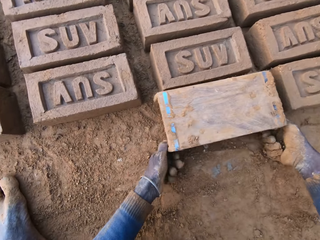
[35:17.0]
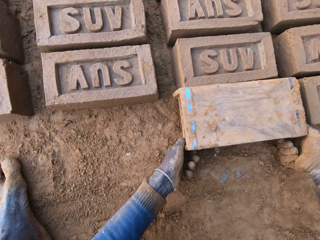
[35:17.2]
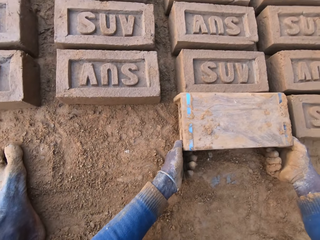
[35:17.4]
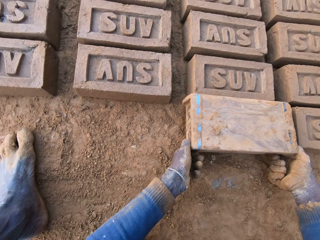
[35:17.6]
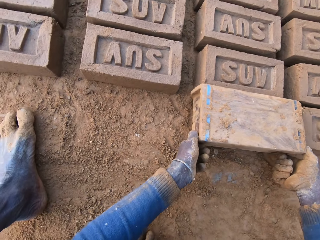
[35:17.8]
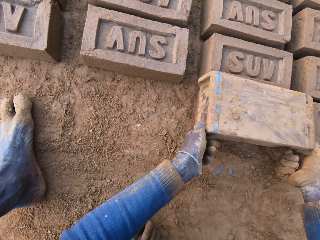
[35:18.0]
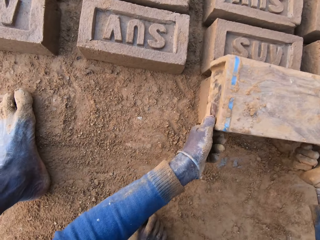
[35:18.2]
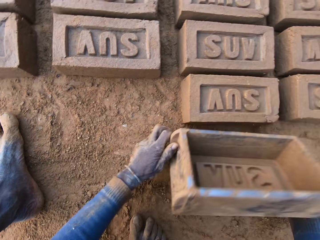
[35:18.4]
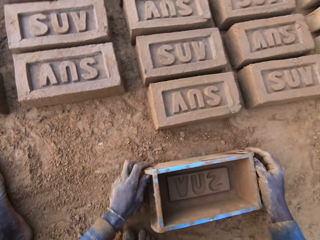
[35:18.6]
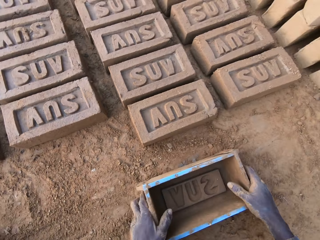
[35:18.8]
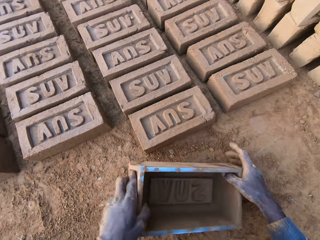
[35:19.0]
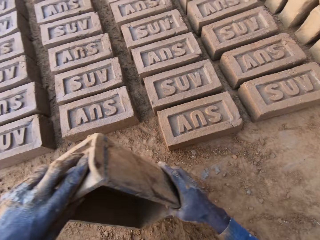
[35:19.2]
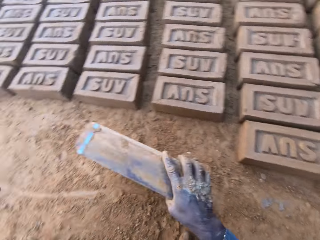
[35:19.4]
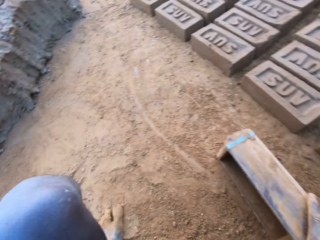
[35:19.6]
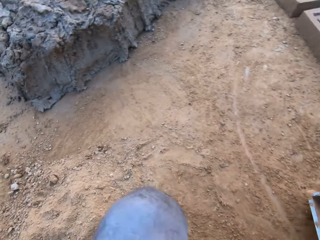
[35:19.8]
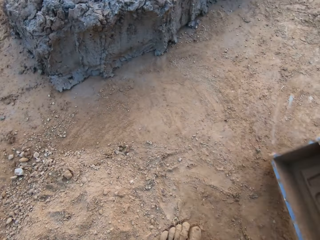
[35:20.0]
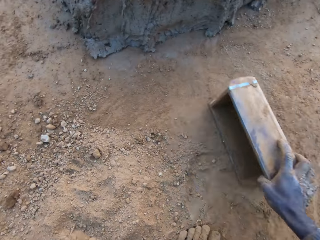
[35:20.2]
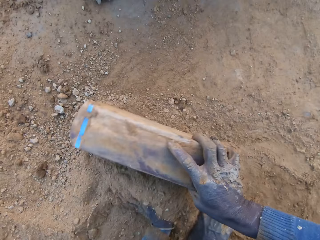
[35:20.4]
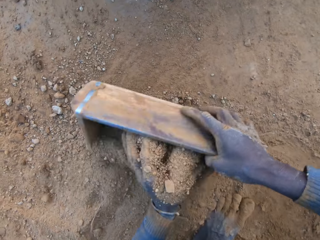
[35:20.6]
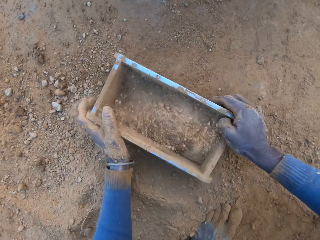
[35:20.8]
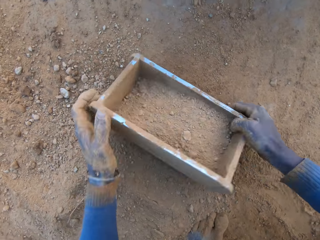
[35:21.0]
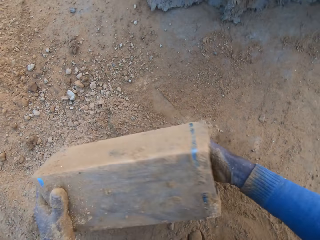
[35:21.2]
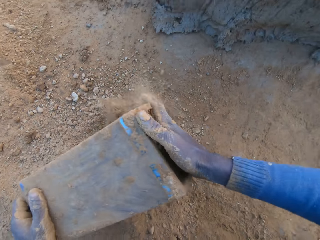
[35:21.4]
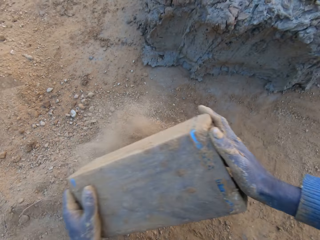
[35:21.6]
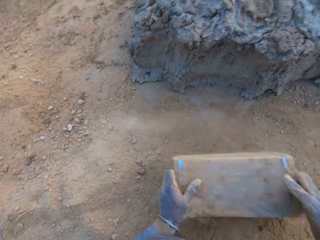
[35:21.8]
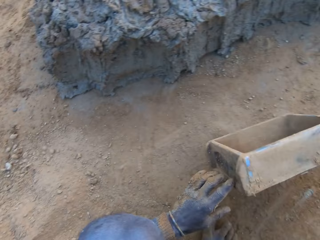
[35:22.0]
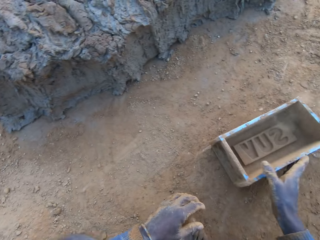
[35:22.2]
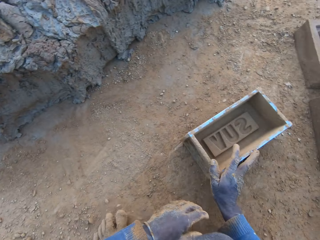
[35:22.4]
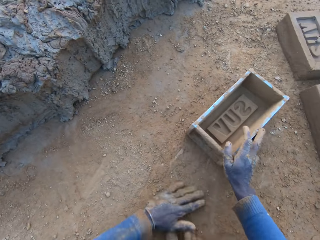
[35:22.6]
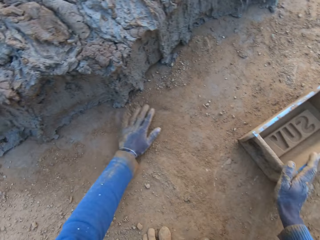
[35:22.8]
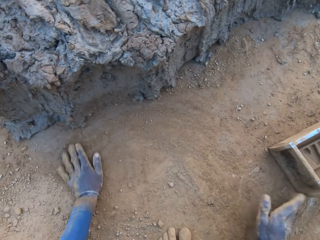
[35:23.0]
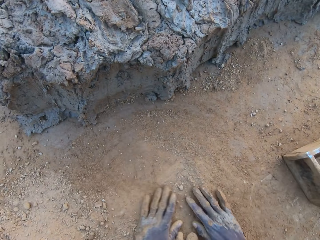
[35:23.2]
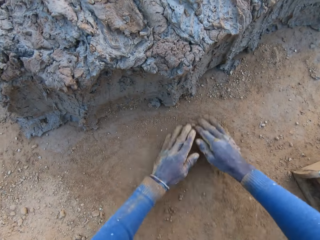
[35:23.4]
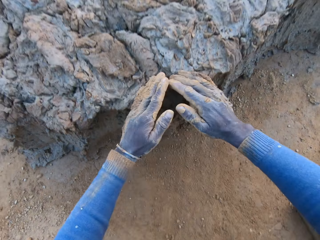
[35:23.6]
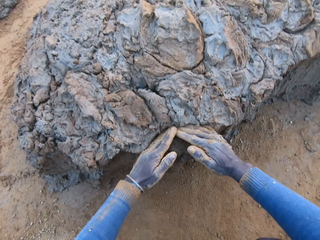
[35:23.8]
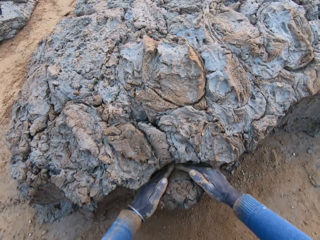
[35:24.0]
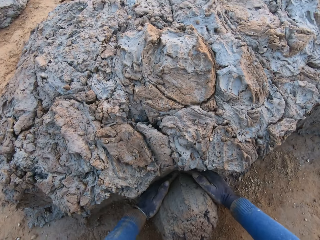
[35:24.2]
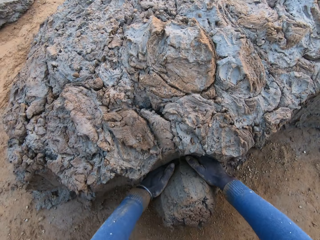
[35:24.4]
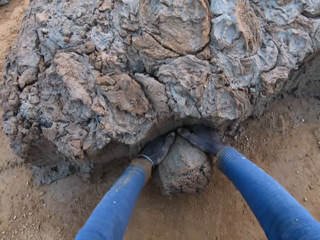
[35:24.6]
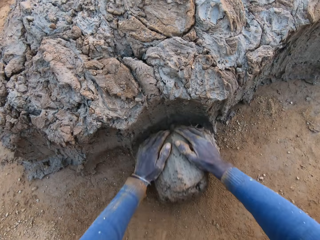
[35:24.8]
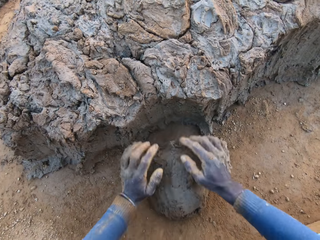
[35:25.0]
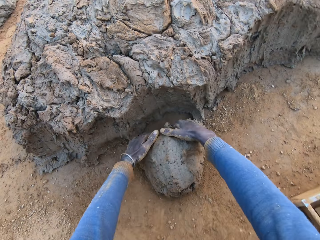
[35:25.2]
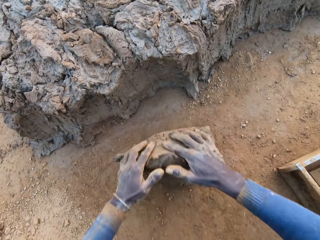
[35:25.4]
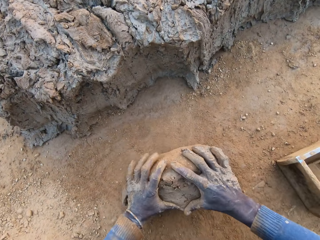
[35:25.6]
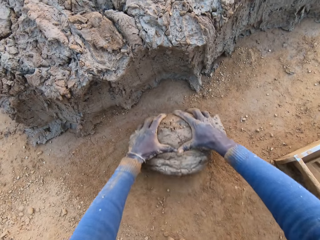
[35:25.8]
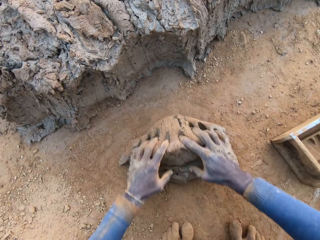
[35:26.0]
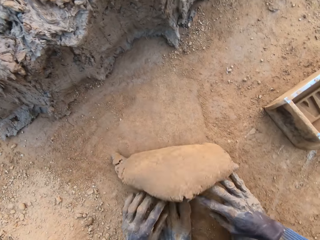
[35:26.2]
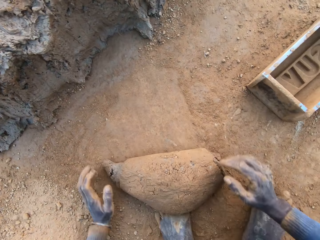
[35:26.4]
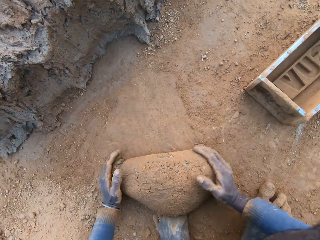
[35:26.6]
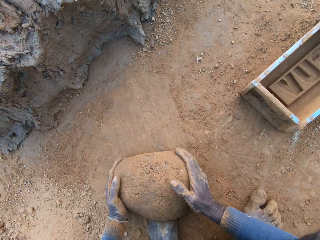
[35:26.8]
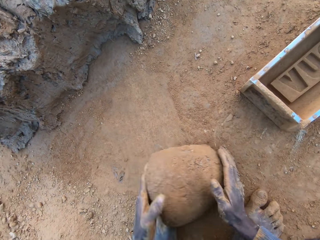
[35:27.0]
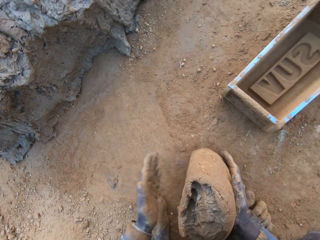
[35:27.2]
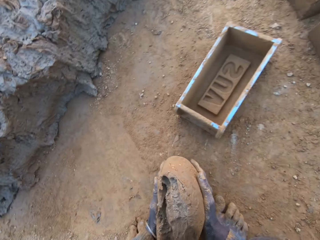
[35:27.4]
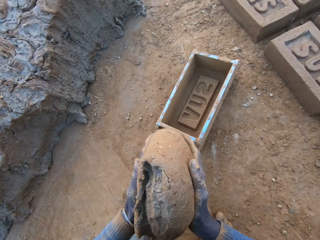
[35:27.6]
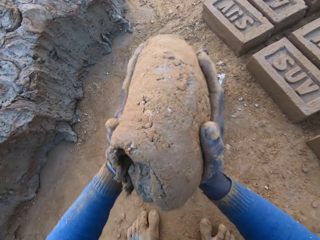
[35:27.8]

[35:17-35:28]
The camera wearer removes the brick from the wooden brick mold. He drops the brick mold on the ground. He holds the brick mold. He puts soil in the brick mold. He pours the soil on the ground. He puts the brick mold on the ground. He rubs his hands on the ground. He cuts mud with his hands. He rolls the mud on the ground.

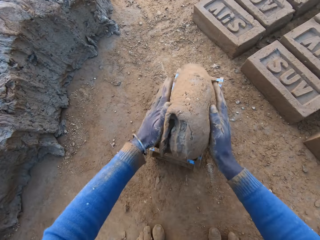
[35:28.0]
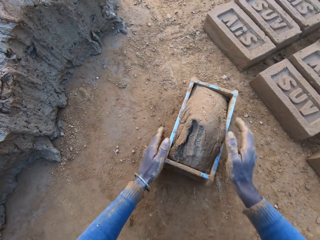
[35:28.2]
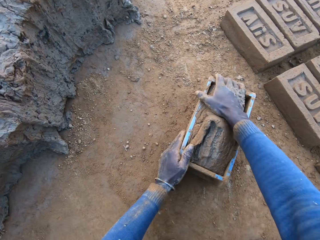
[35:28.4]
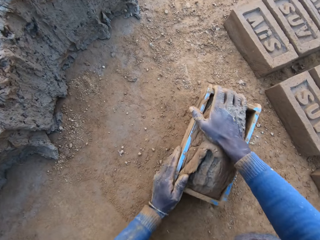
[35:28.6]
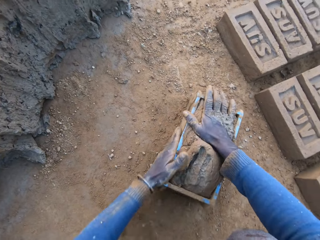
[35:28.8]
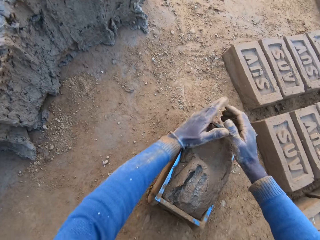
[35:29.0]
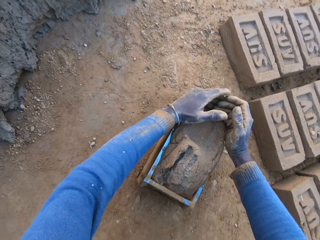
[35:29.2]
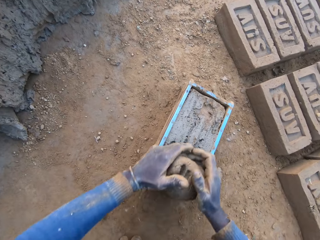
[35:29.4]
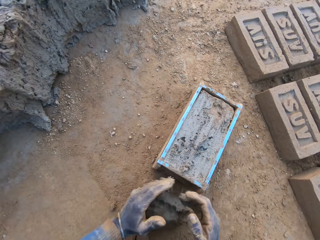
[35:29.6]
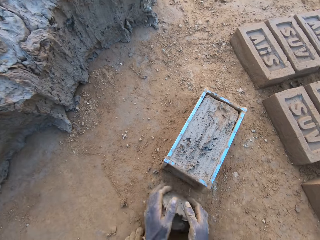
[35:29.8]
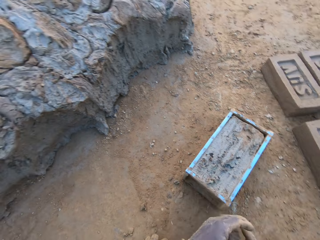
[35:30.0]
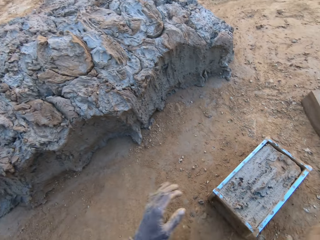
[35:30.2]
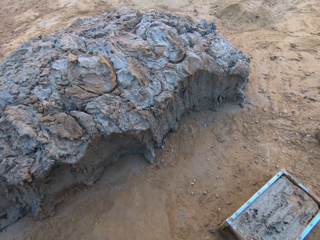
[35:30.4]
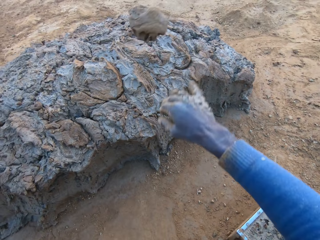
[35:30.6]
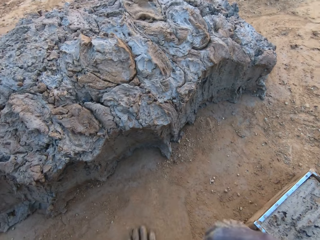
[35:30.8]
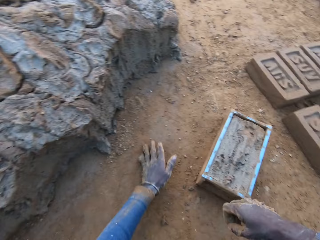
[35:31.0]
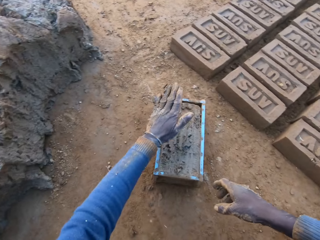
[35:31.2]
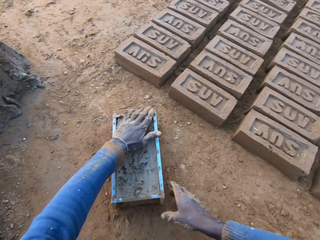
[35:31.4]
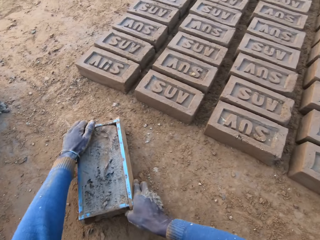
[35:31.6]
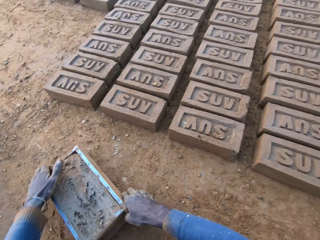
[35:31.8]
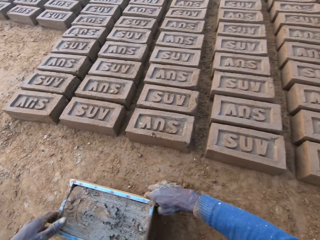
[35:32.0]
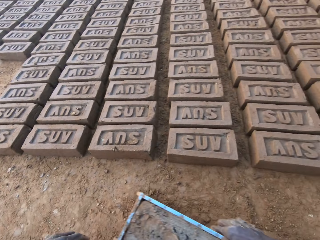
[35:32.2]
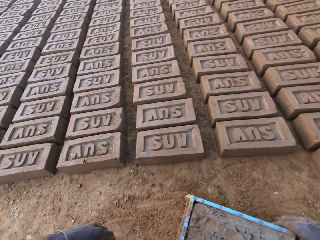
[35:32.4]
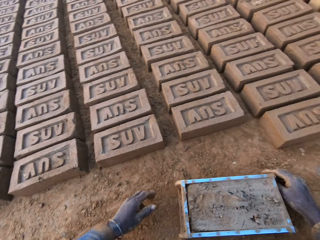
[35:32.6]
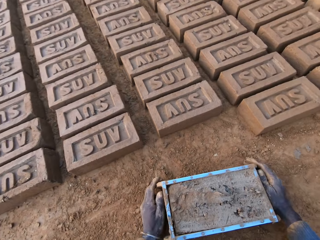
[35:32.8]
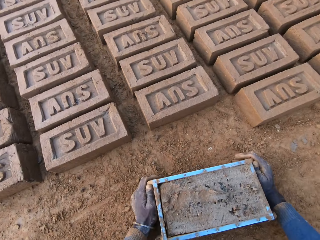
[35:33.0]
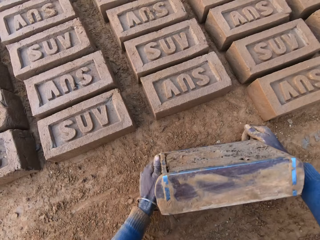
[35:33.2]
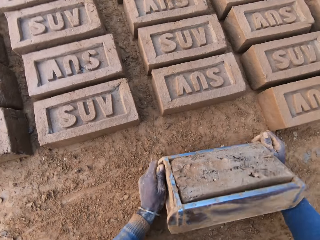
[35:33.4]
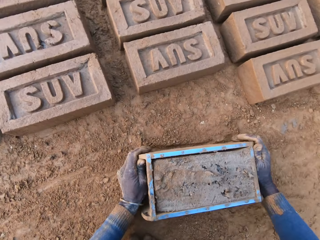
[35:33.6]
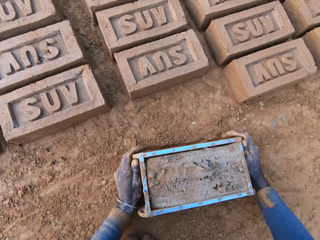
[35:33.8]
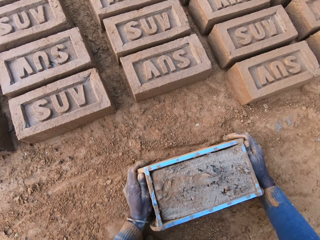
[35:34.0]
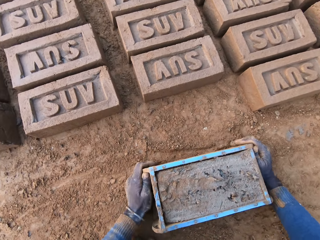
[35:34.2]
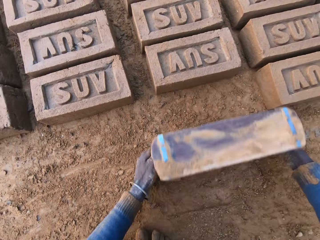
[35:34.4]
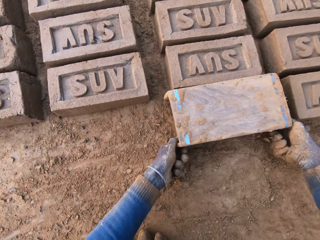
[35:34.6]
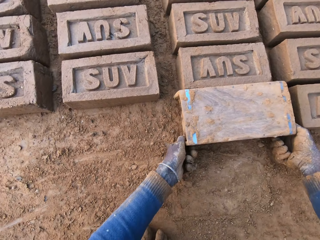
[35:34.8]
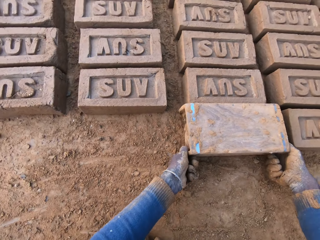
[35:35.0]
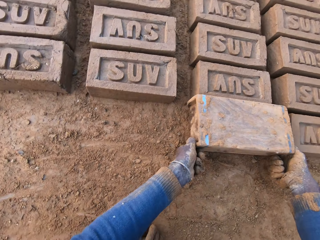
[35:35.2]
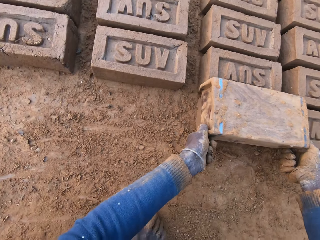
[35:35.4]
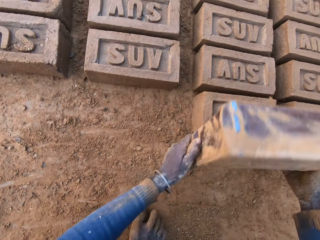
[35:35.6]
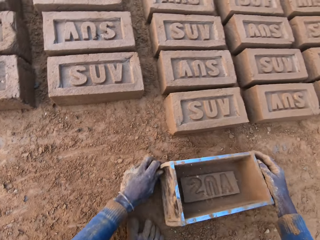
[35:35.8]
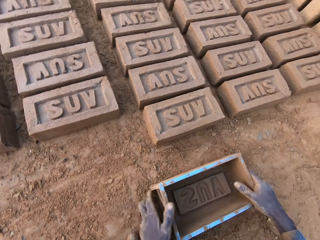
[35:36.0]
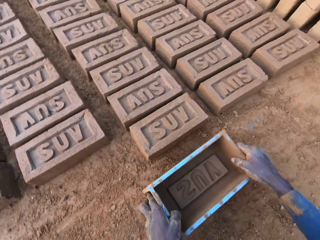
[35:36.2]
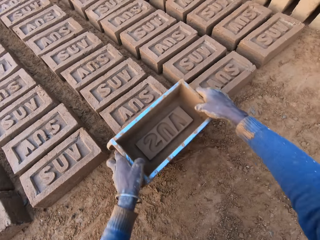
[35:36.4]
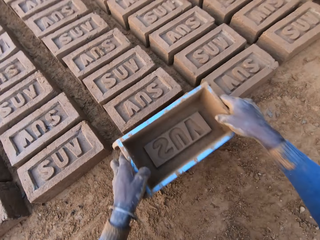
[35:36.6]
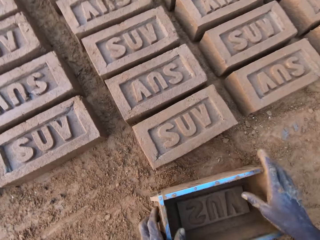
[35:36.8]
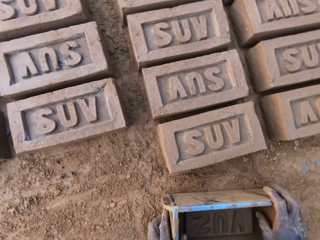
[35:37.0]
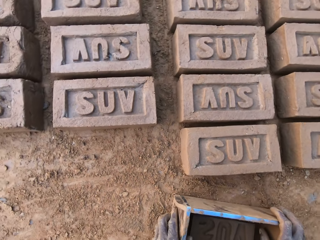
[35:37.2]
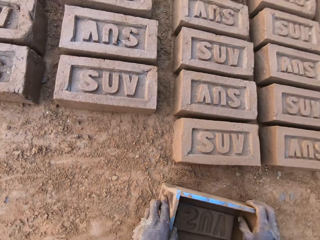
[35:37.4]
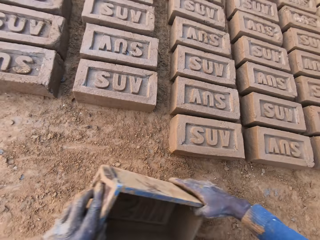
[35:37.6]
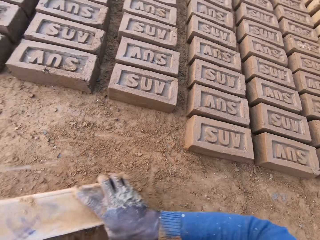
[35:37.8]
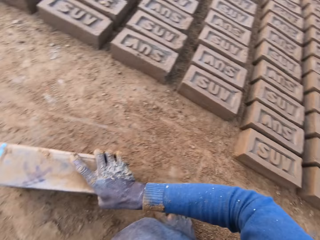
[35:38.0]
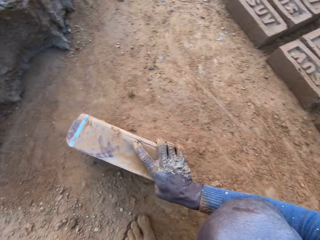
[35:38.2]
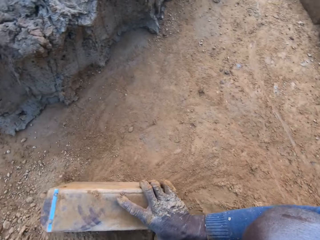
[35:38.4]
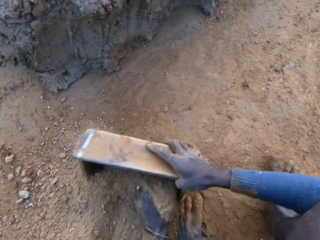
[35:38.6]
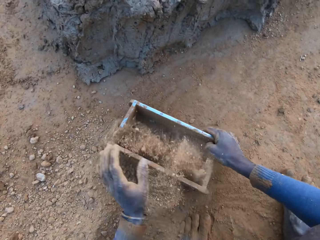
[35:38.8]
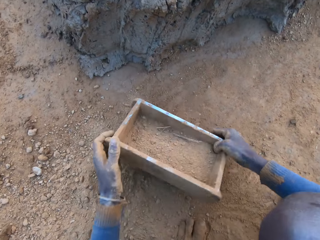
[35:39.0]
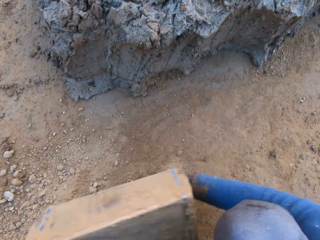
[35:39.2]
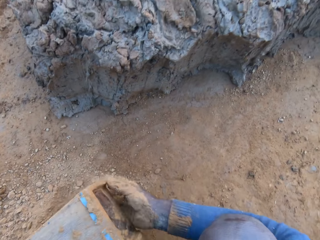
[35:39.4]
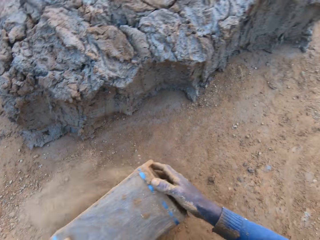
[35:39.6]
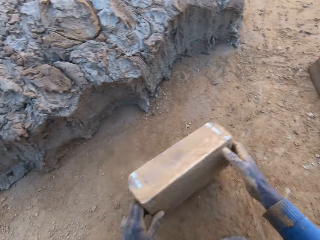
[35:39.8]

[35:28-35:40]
The camera wearer puts the mud or soil mixture in the brick mold. He presses the soil mixture in the brick mold with both hands. He removes the excess mud from the brick mold. He throws the excess mud on the mud heap. He shifts the iron brick mold or brick maker on the ground. He turns the iron brick mold on the ground. He lifts the brick maker. He drops the iron brick mold on the ground. He places the iron brick mold on the brick. He drops the iron brick mold on the ground. He packs sand from the ground with the iron brick mold. He pours soil.
